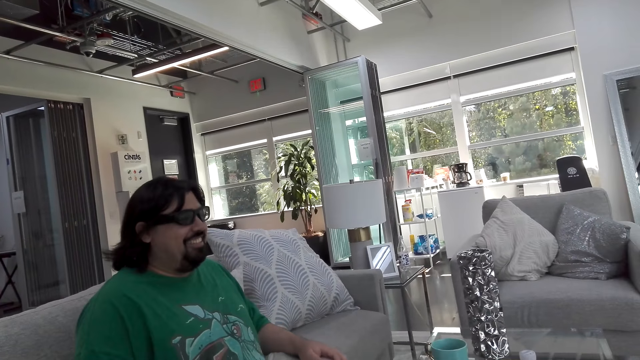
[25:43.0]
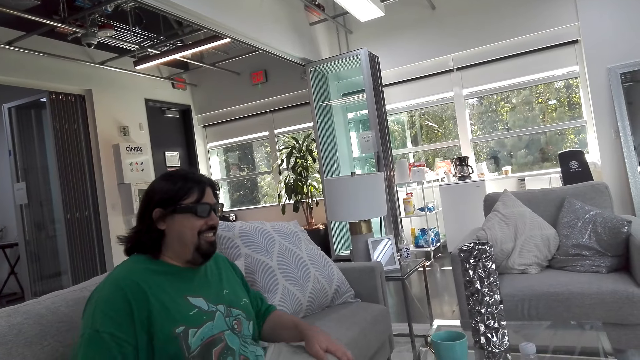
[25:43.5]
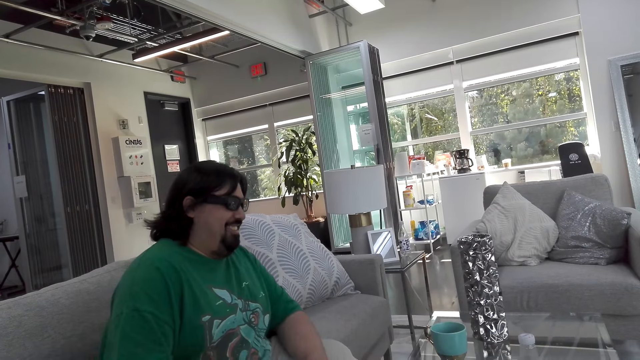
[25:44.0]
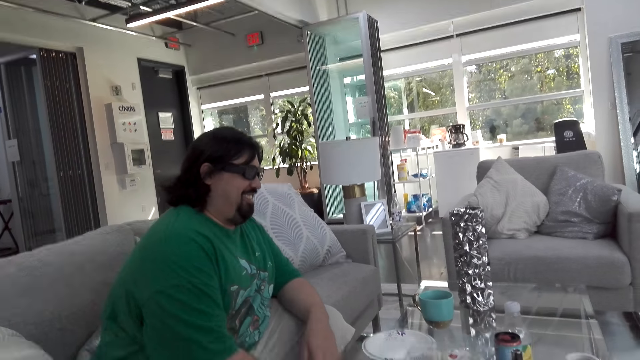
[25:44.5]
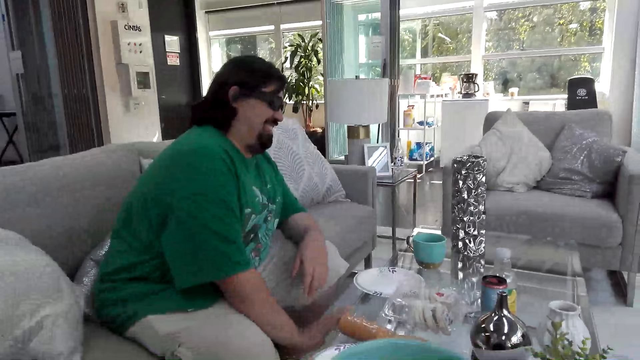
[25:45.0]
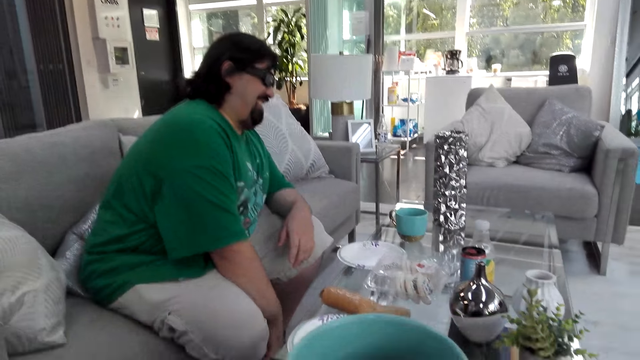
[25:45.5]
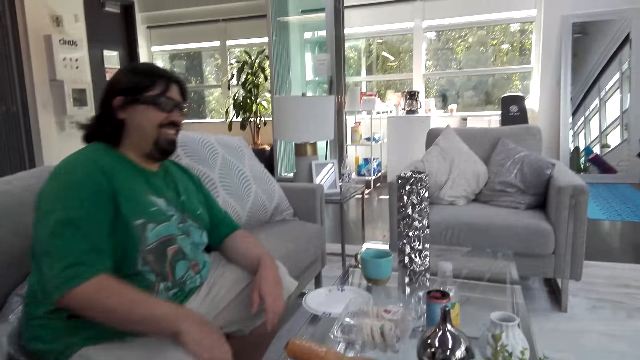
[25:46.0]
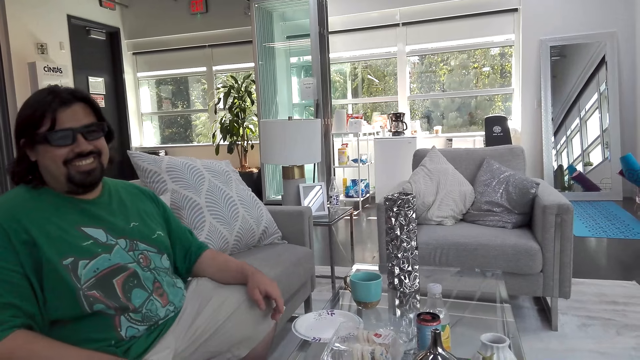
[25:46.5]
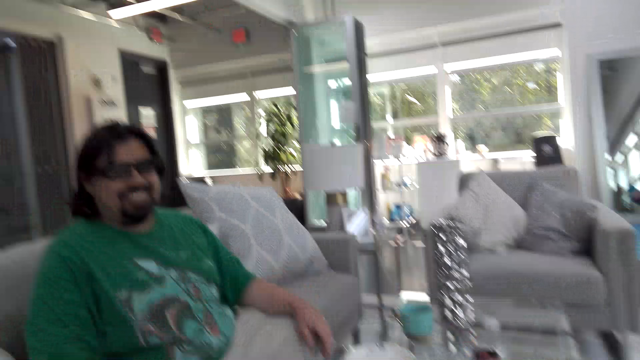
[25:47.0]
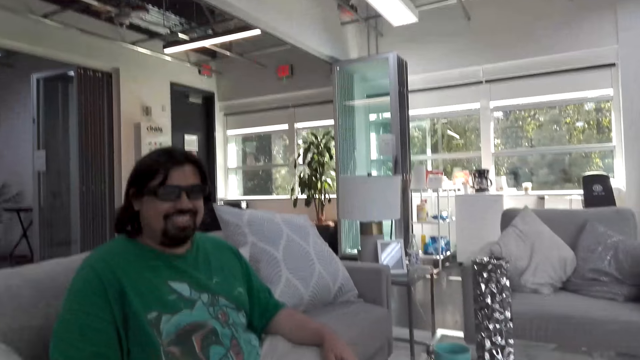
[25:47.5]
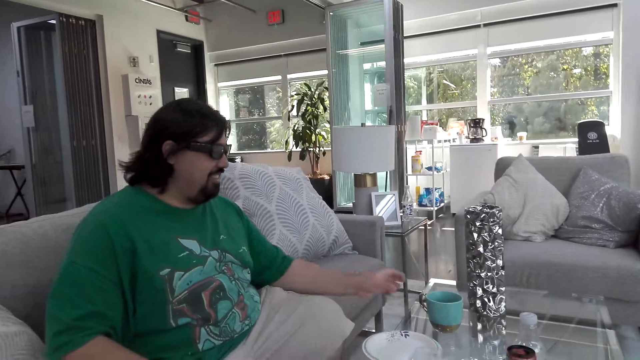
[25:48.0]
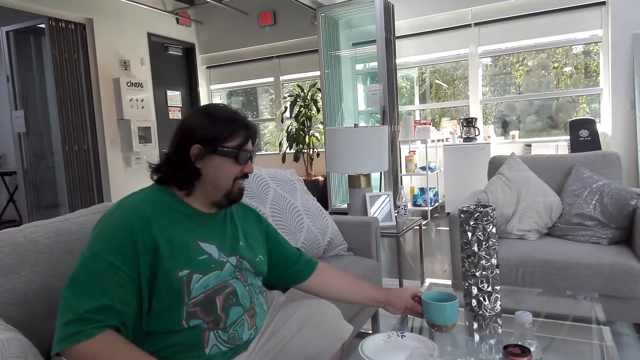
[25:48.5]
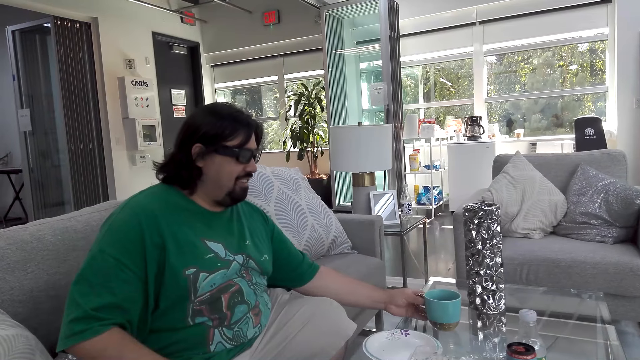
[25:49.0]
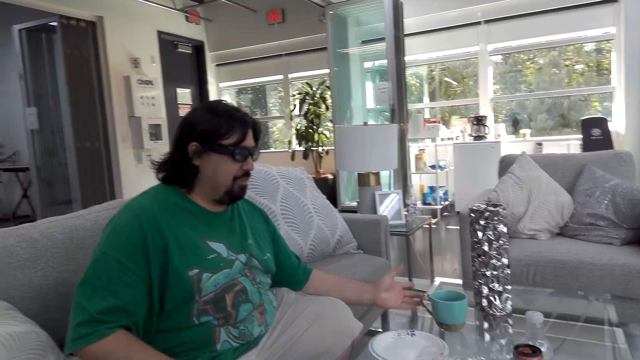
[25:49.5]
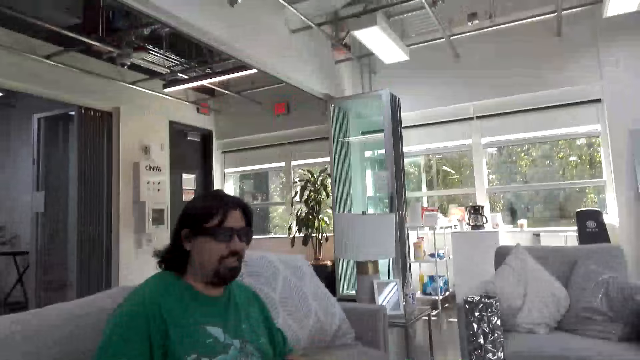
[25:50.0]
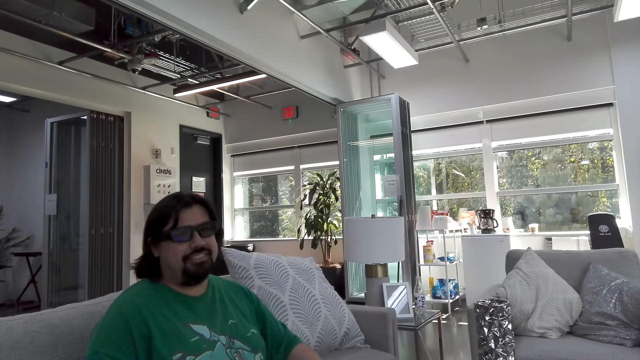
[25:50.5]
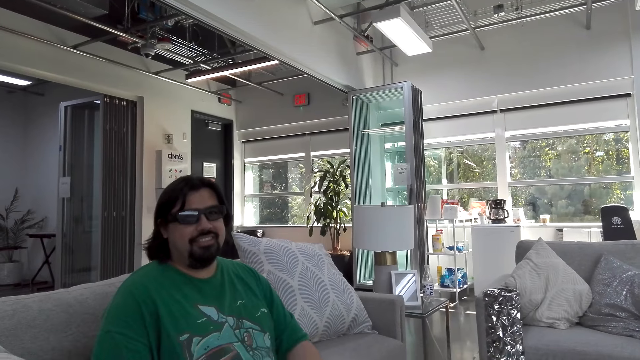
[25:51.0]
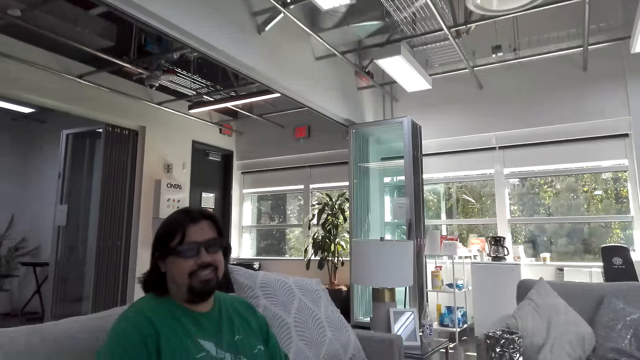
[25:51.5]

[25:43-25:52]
A man moves his hand downwards. The camera wearer talks. The man moves his hand towards the coffee cup. The man holds the cup. The man removes his hand from the coffee mug. The man talks.

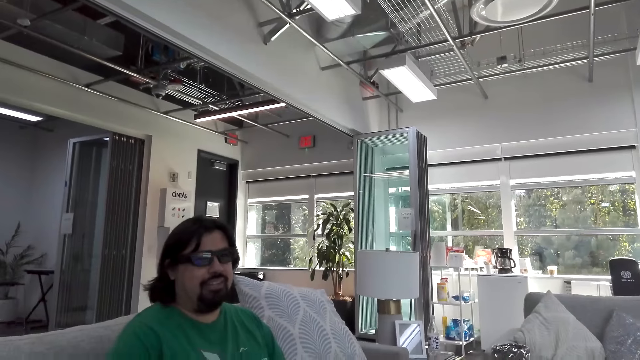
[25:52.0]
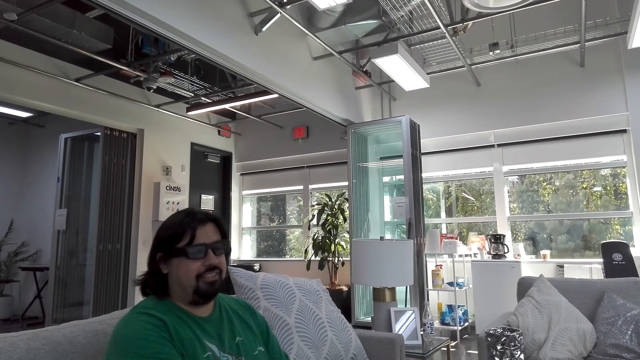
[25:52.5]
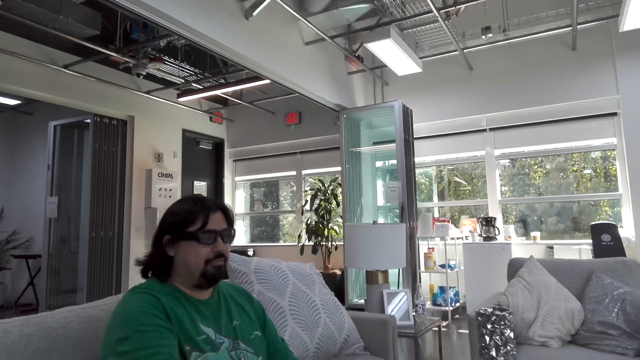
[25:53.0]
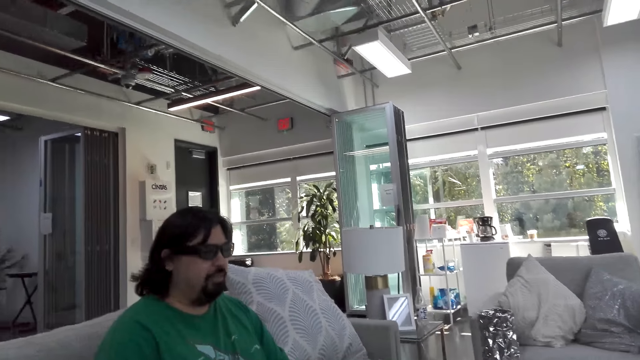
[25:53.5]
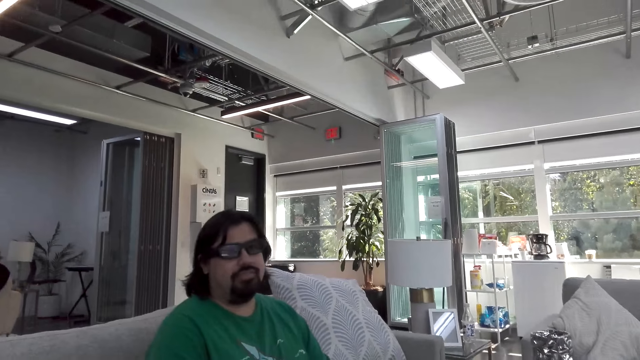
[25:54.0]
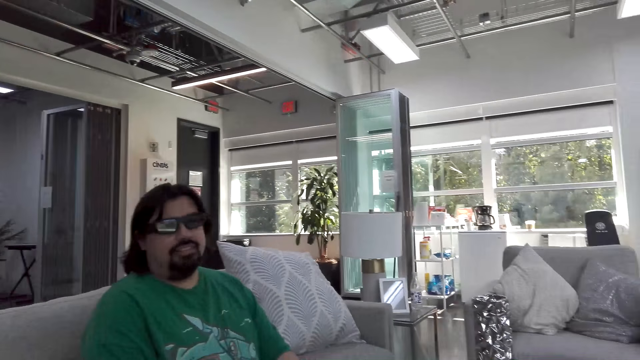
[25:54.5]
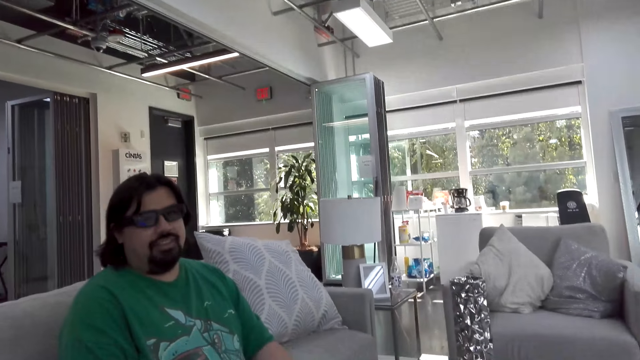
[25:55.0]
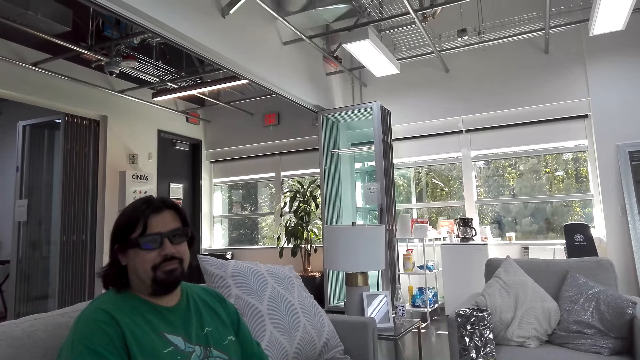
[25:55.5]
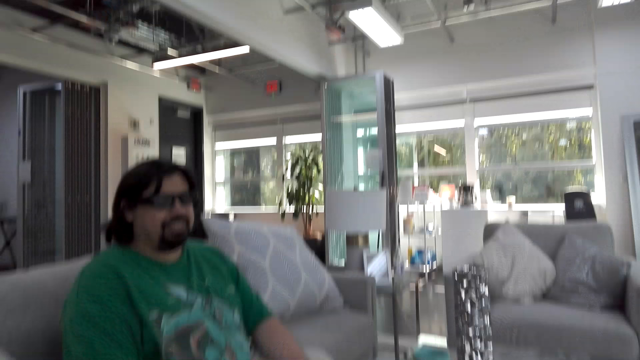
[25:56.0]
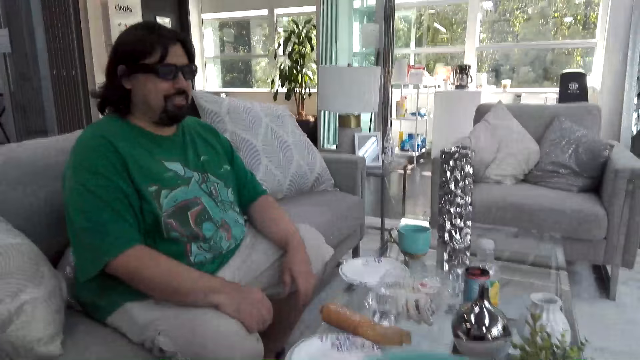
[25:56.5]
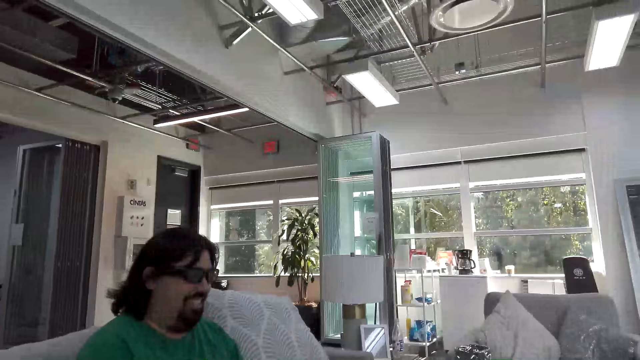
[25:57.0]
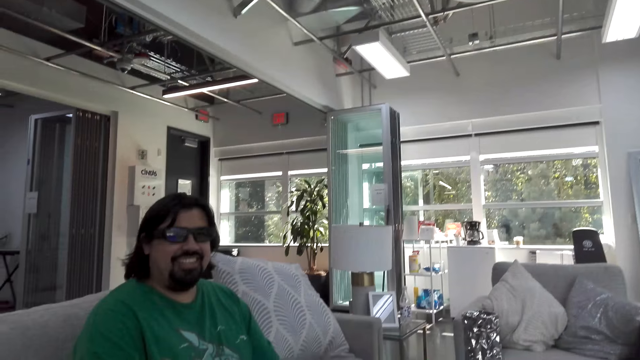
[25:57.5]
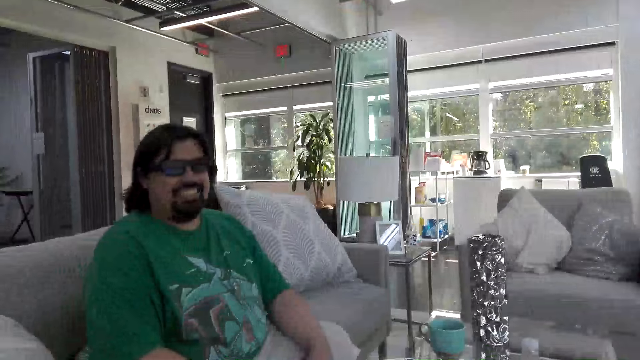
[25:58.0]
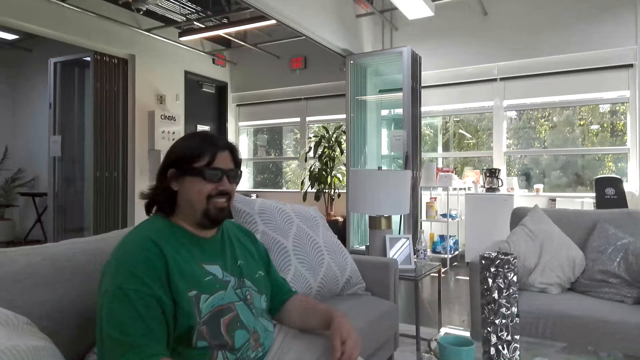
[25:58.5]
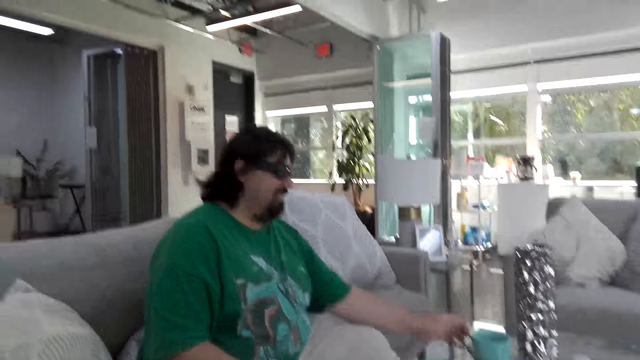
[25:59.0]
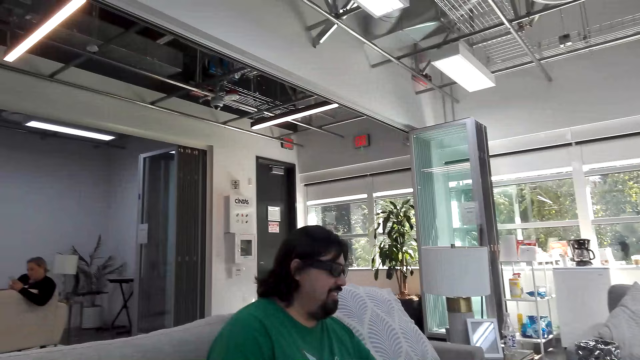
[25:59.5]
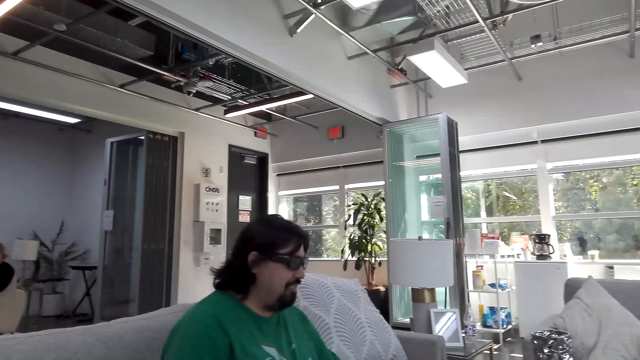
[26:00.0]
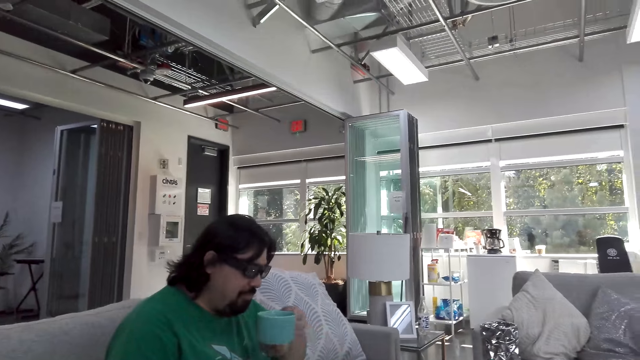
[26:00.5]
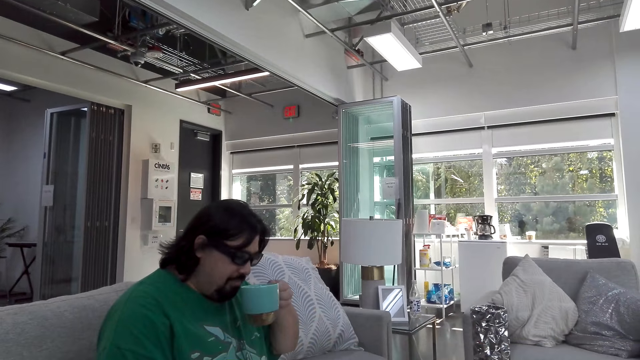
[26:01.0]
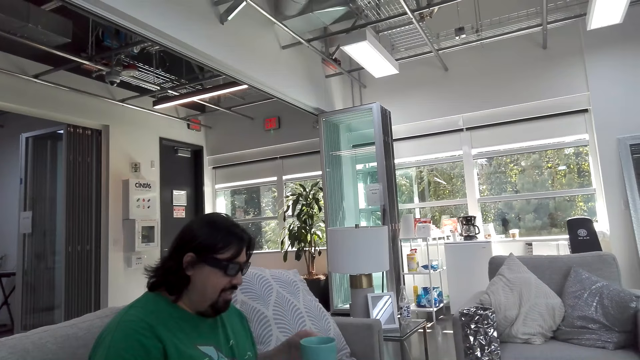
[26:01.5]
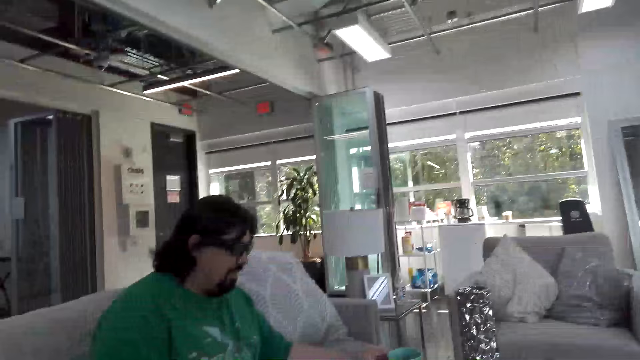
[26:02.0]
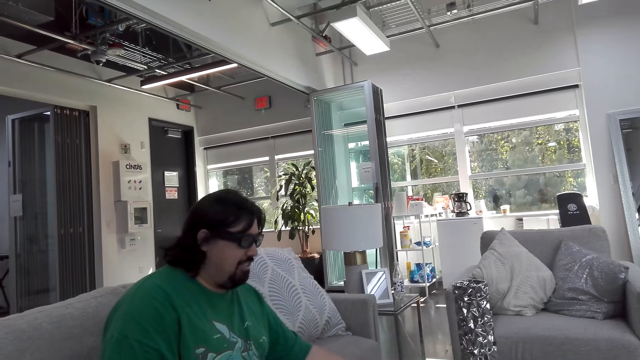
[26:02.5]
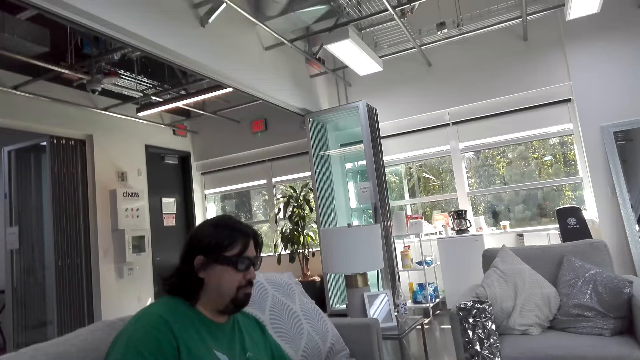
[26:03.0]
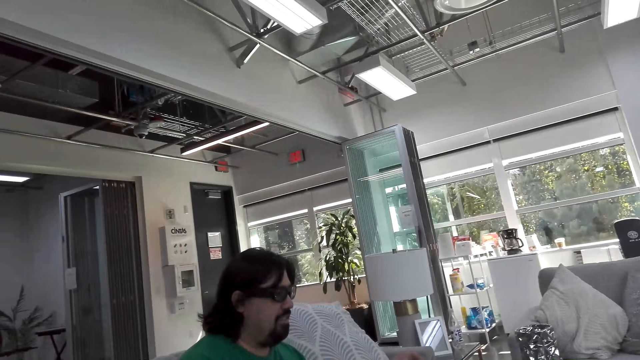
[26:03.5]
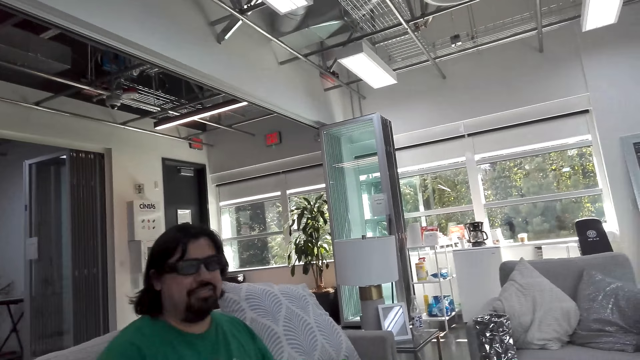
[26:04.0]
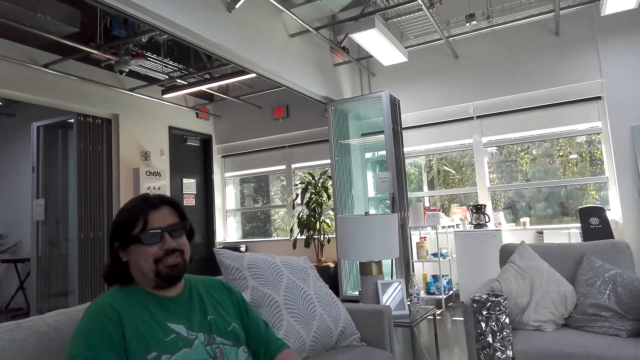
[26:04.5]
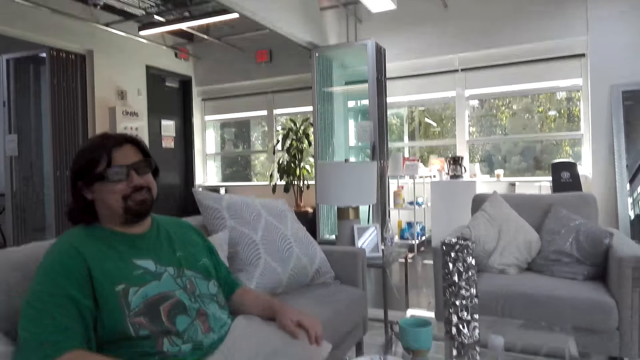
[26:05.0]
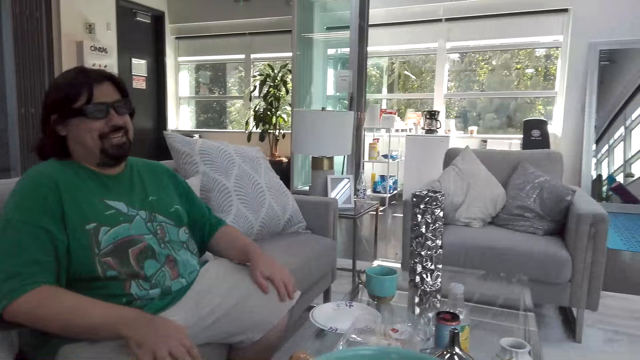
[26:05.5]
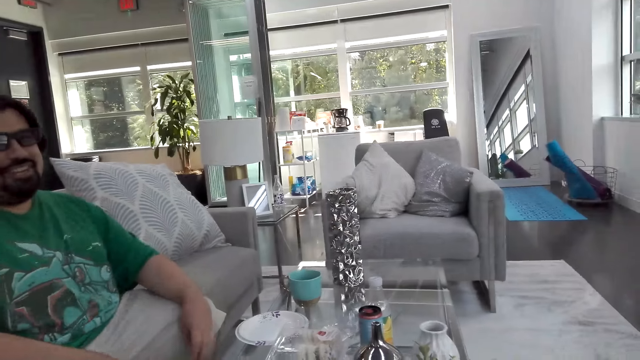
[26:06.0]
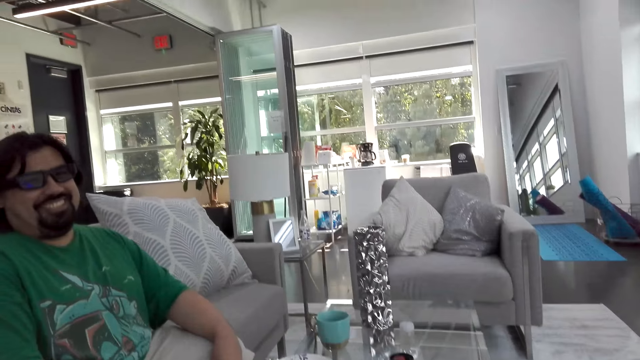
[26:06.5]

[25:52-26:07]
The camera wearer talks. A man talks. The camera wearer talks. The man talks. The camera wearer talks. The man laughs and takes the coffee mug from the table. The man moves the coffee mug towards the mouth. The camera wearer talks. The man returns the coffee mug on the table. The man talks.
